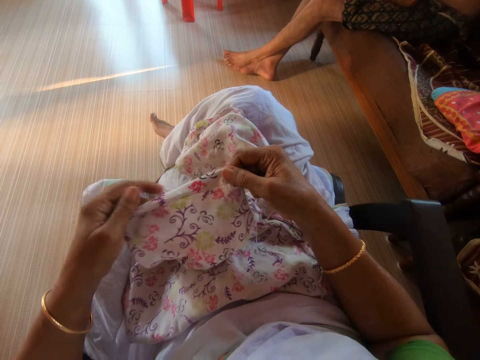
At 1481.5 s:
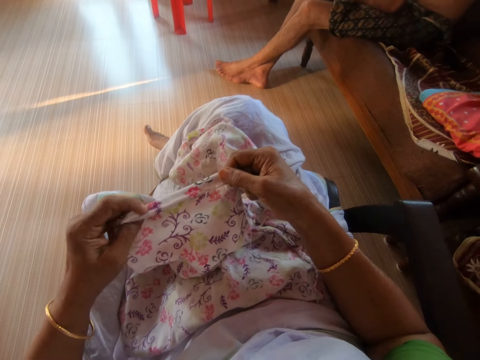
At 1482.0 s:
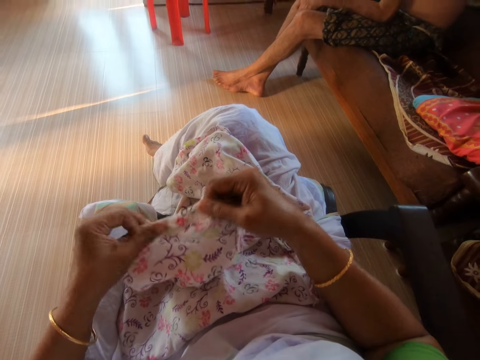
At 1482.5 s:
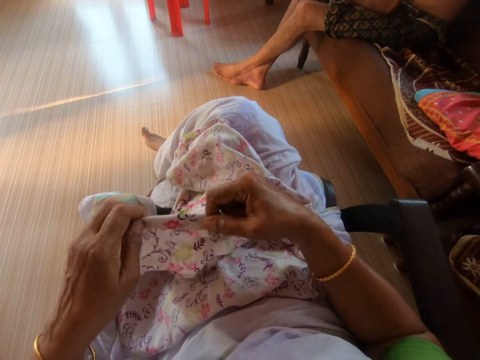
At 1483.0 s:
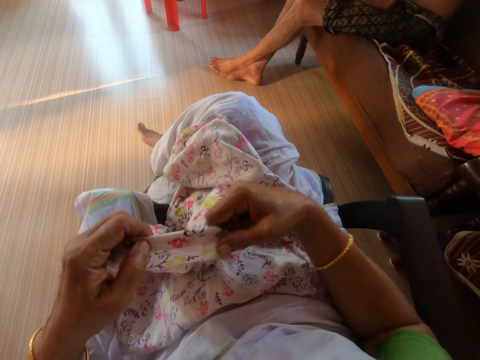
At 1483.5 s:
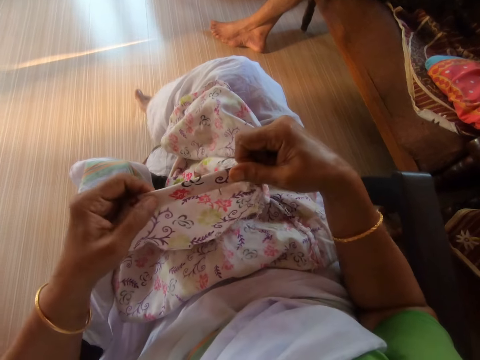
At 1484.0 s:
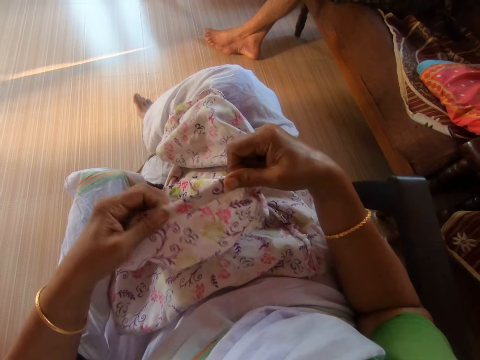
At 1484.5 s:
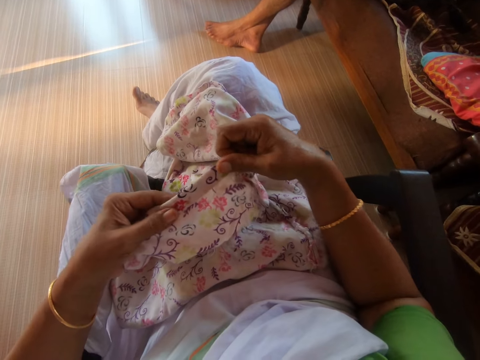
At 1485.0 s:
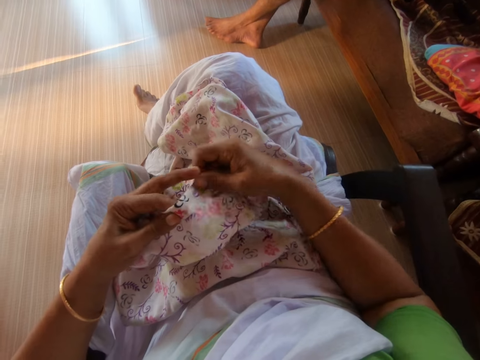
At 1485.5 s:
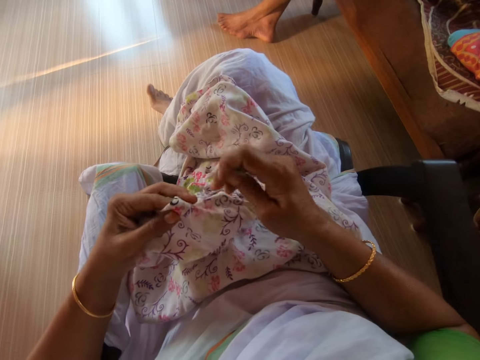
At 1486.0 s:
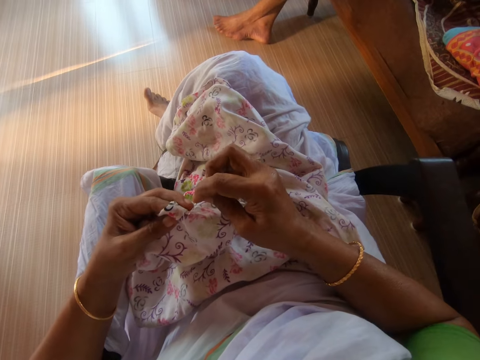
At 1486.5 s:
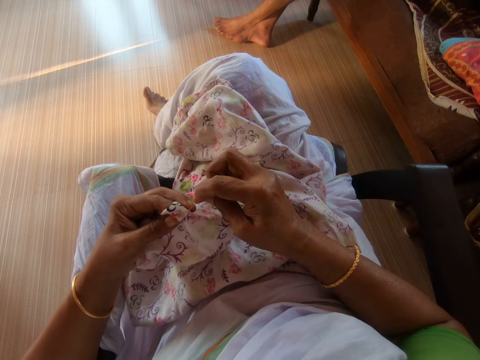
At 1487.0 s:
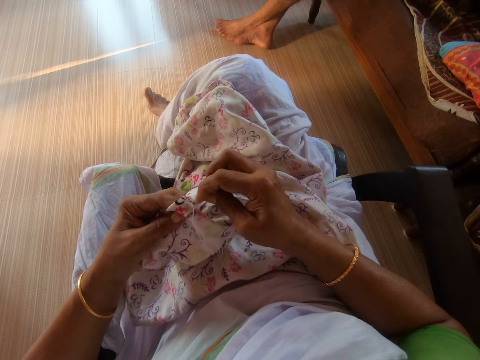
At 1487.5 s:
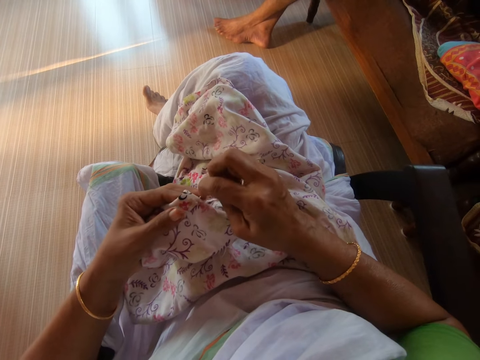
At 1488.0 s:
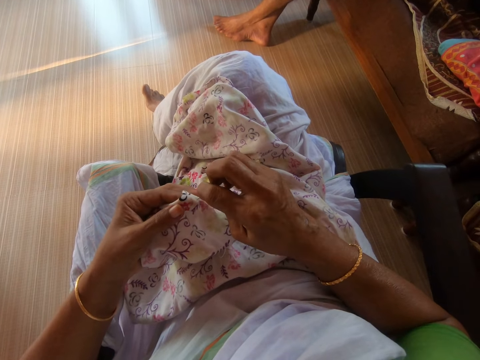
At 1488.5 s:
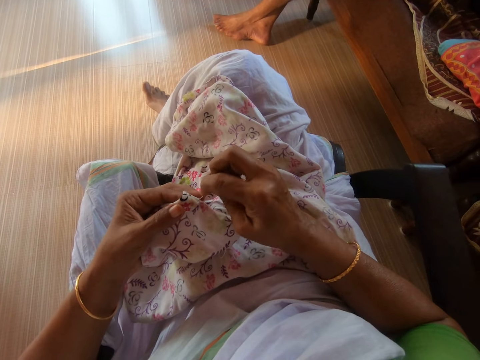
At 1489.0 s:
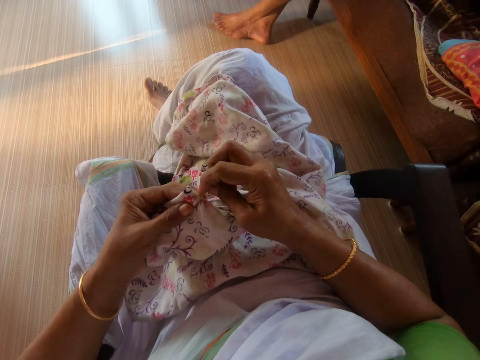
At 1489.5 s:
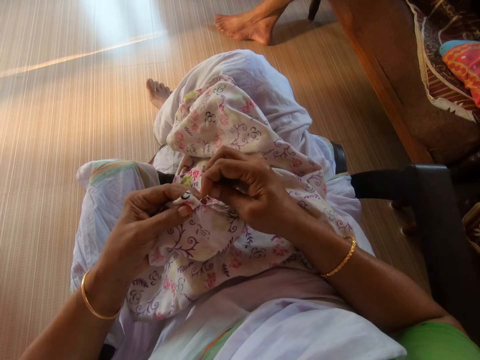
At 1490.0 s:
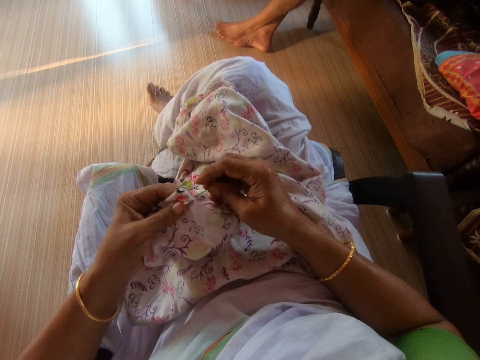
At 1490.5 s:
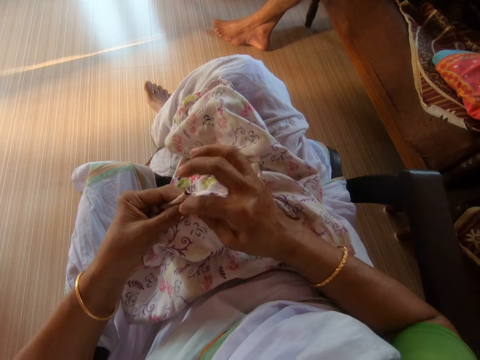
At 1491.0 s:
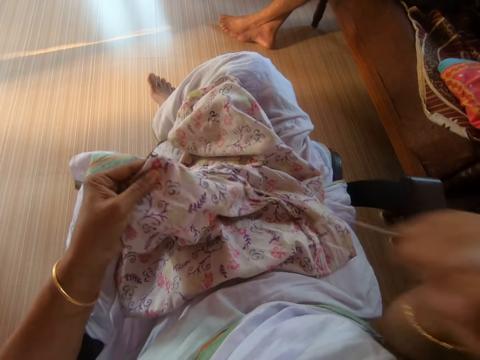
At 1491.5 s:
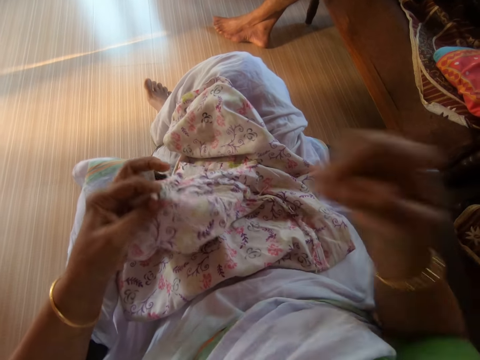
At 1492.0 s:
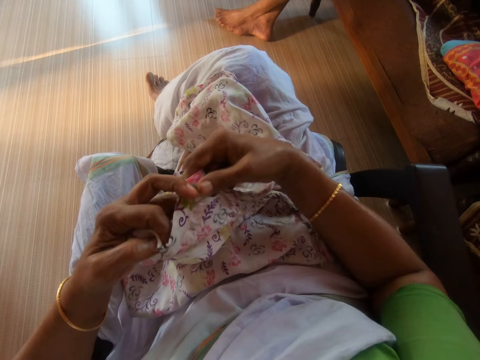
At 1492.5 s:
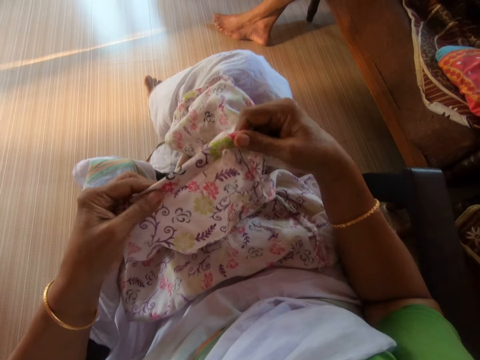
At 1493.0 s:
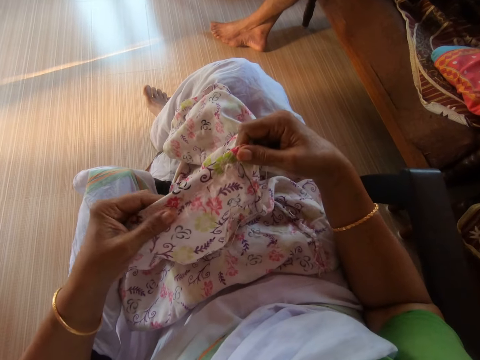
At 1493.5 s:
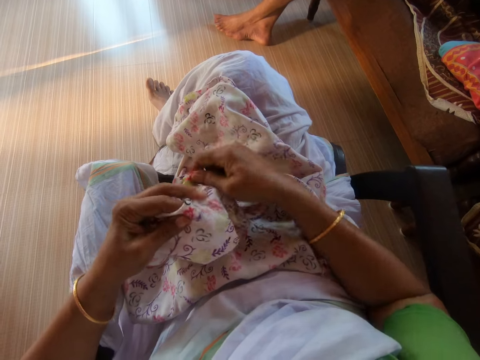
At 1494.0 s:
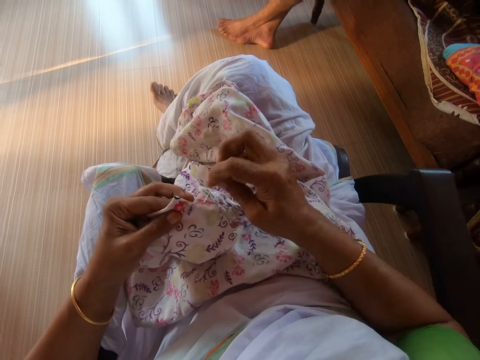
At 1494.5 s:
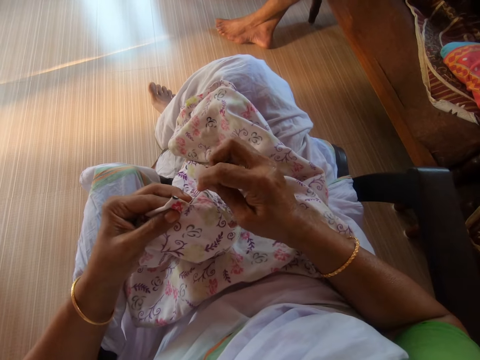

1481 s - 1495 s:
The camera wearer folds the cloth. She holds the cloth with her left hand. She sews the cloth in her left hand with the needle and thread in her right hand. She holds the cloth with her hands. She straightens the edge of the cloth with her hands. She holds the cloth with her left hand.

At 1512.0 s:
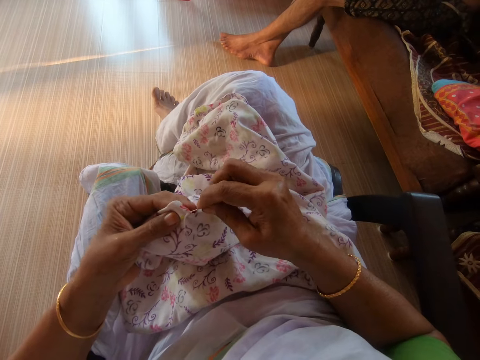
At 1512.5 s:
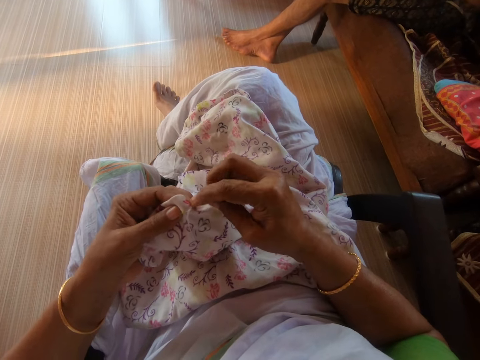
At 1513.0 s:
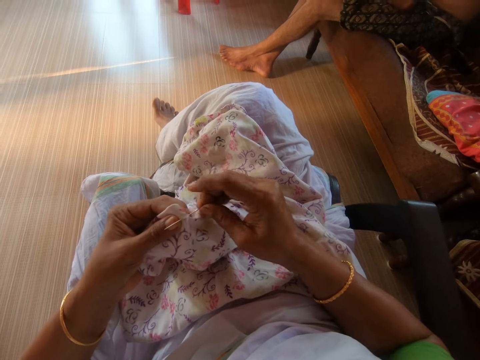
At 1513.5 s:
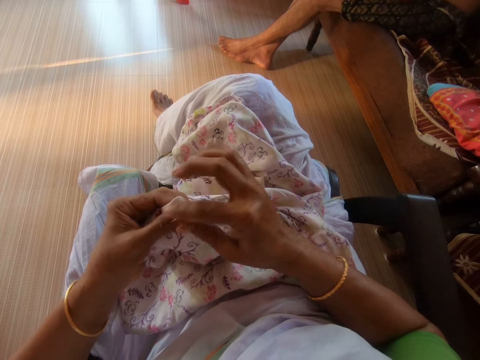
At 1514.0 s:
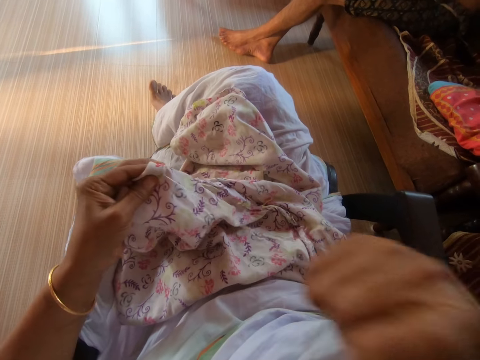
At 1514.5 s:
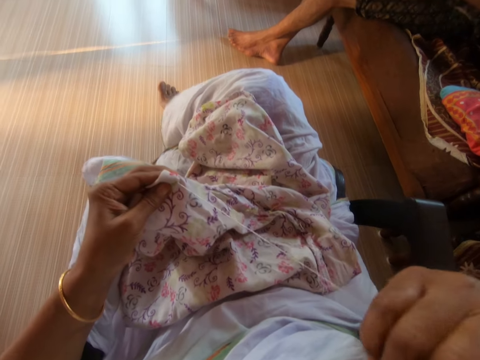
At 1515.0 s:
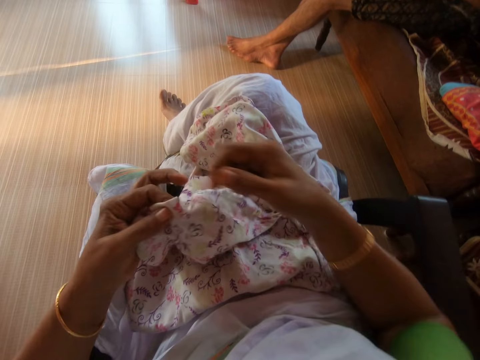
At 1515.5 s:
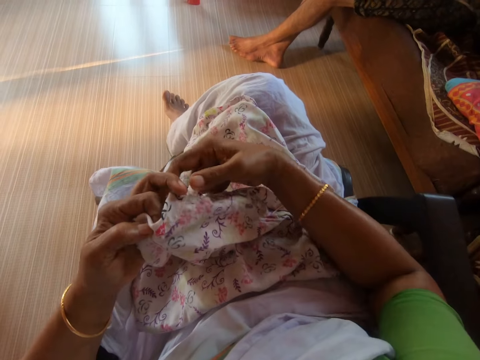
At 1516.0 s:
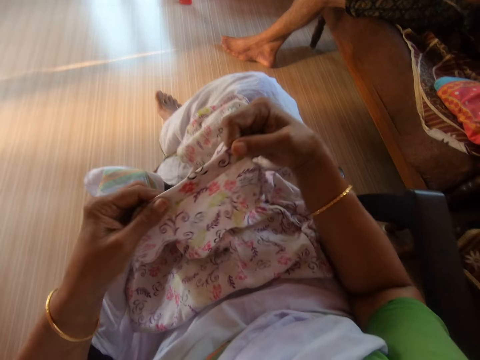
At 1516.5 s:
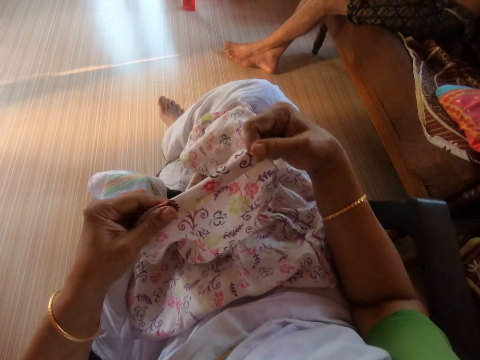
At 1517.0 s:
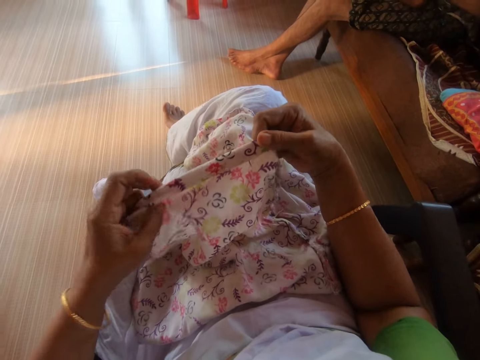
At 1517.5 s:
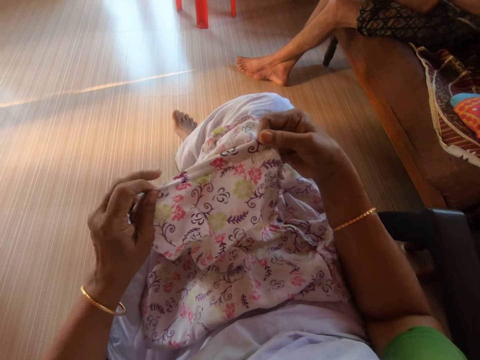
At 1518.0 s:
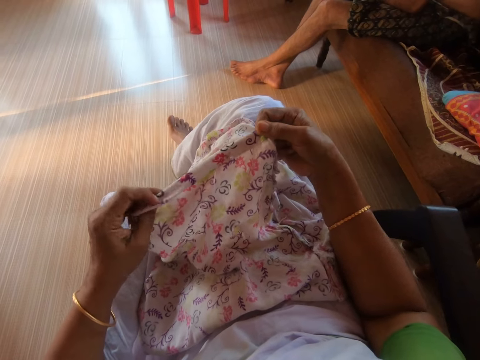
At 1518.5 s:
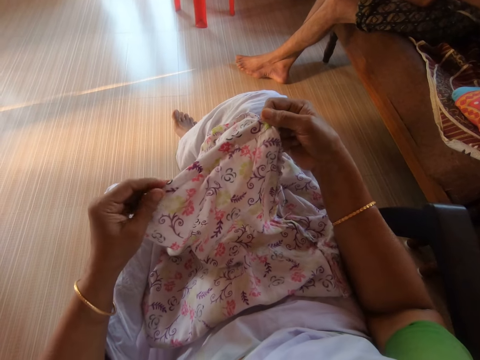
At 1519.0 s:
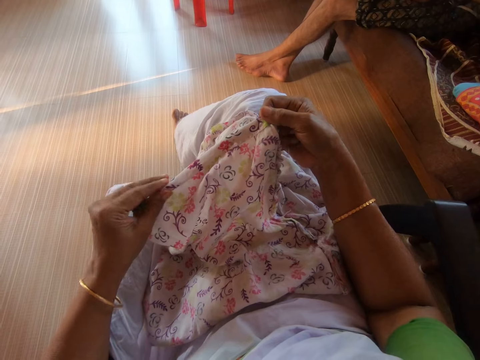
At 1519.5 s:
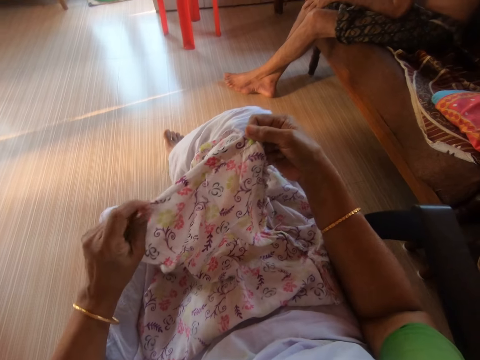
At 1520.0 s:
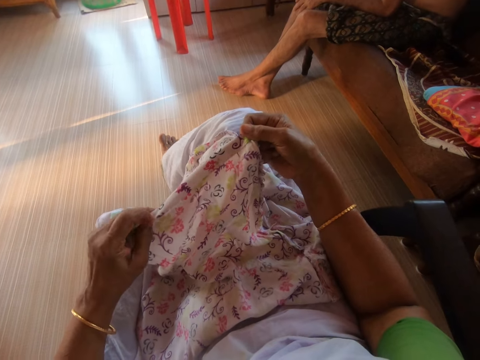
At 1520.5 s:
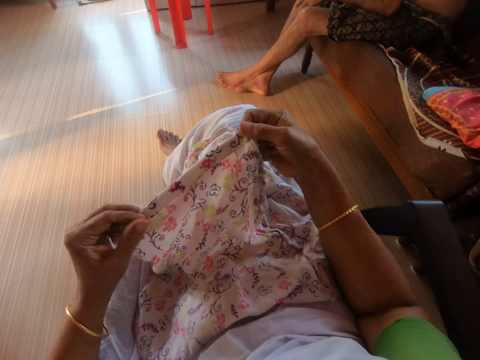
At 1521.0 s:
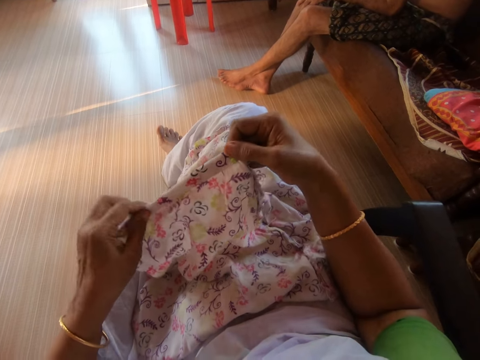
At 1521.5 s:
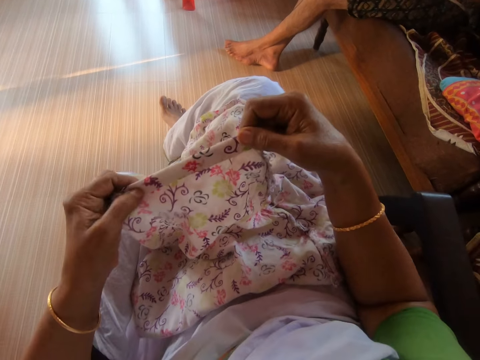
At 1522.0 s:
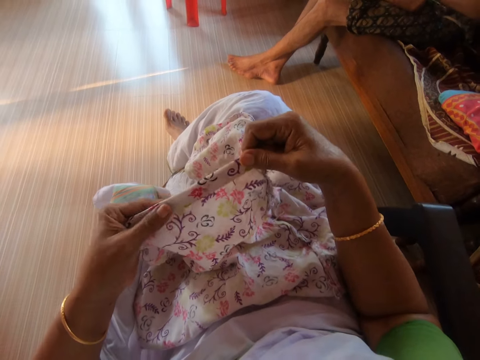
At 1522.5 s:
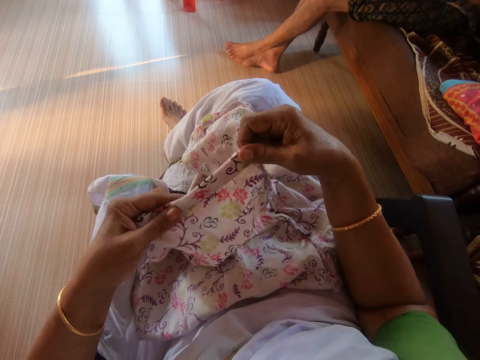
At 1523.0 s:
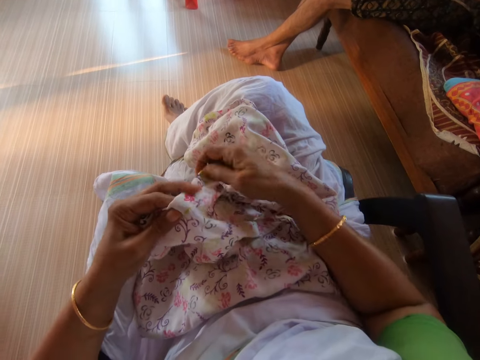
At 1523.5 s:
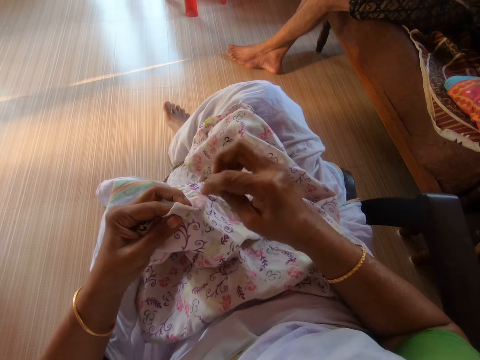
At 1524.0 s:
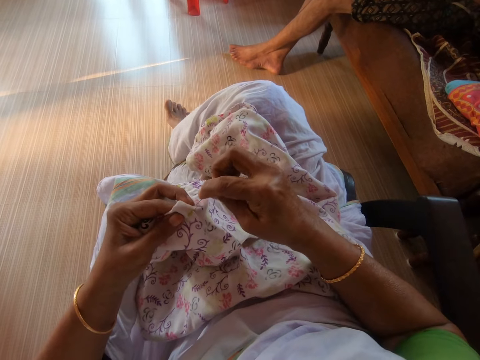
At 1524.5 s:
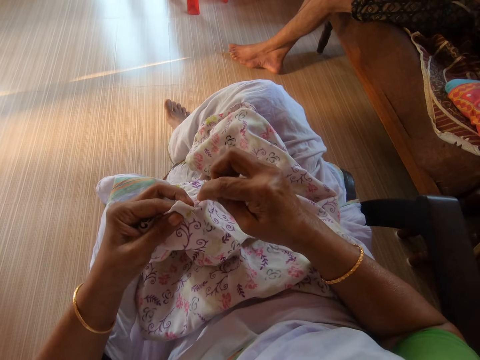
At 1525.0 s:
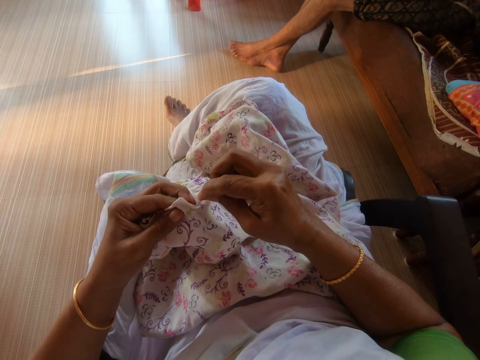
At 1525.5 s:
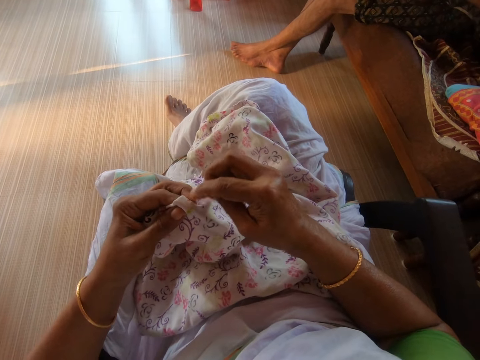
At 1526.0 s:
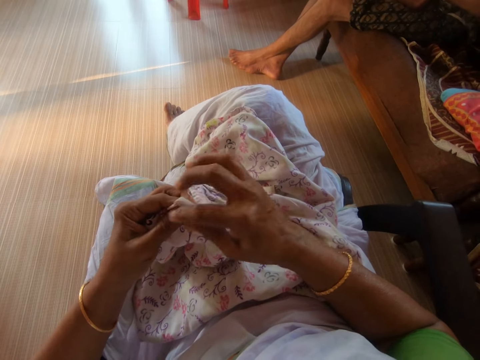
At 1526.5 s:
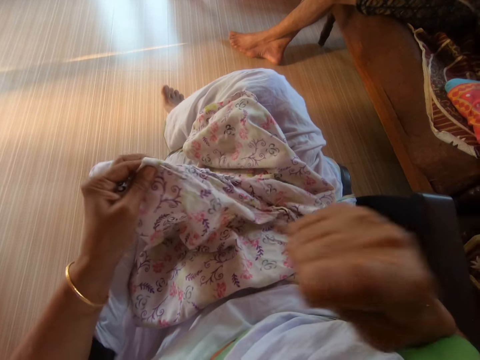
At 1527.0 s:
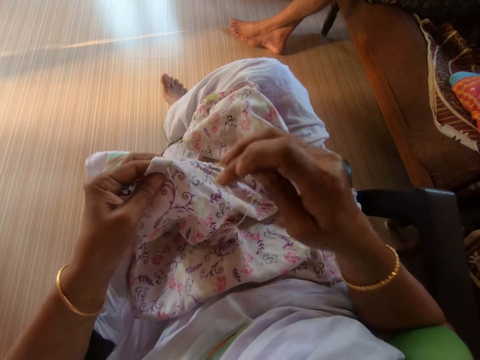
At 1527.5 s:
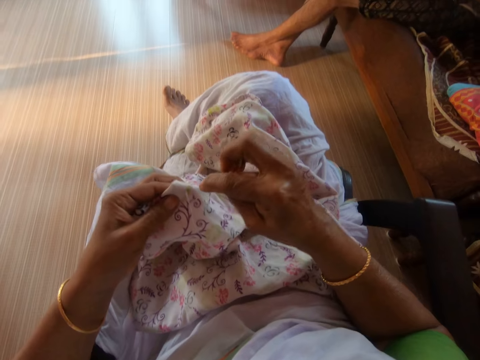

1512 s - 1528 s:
The camera wearer sews the cloth in her left hand with the needle and thread in her right hand. She holds the cloth with her hands. She straightens the edge of the cloth with her hands. She folds the cloth. She holds the cloth with her left hand. She sews the cloth in her left hand with the needle and thread in her right hand.
